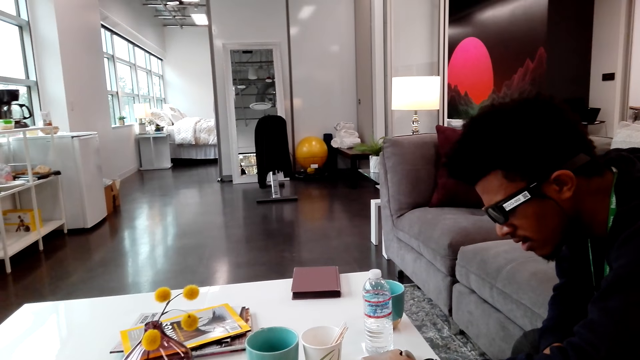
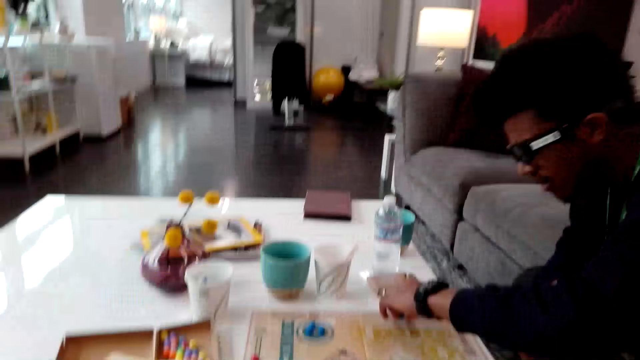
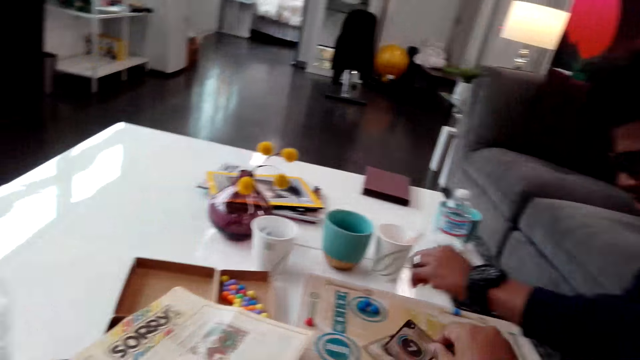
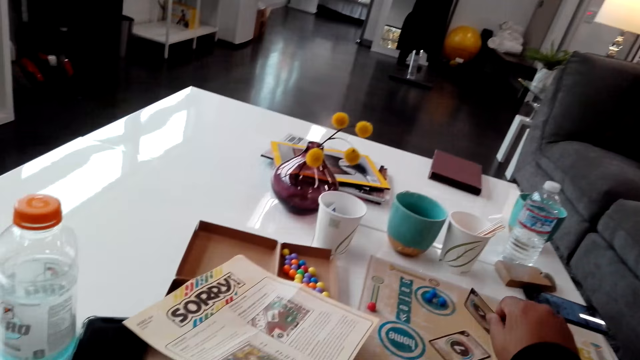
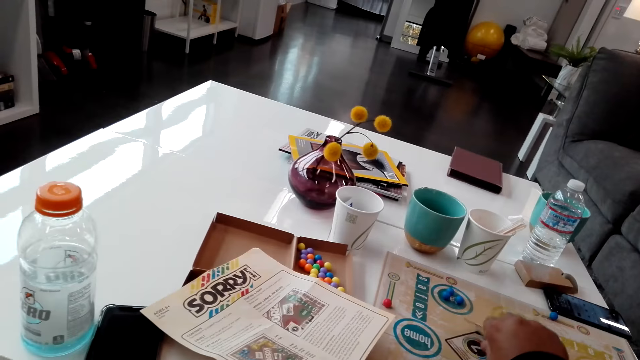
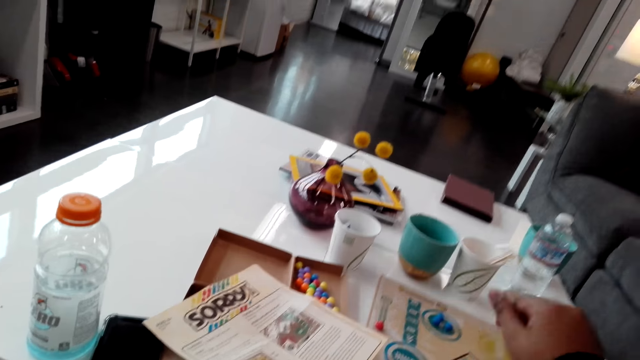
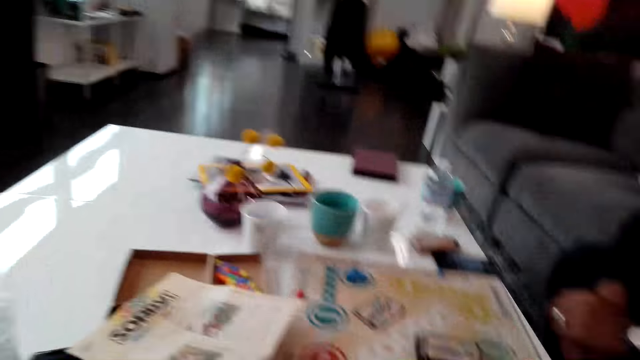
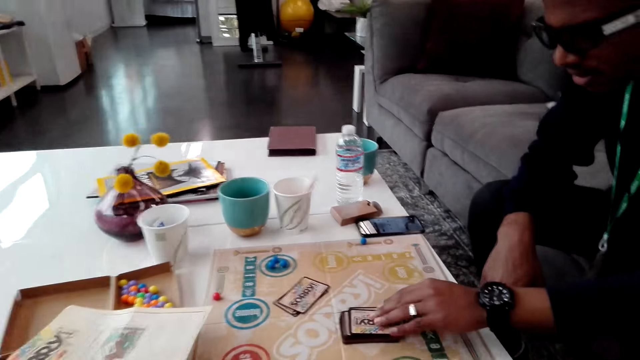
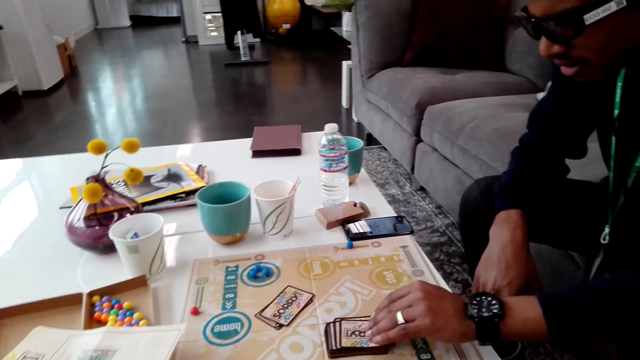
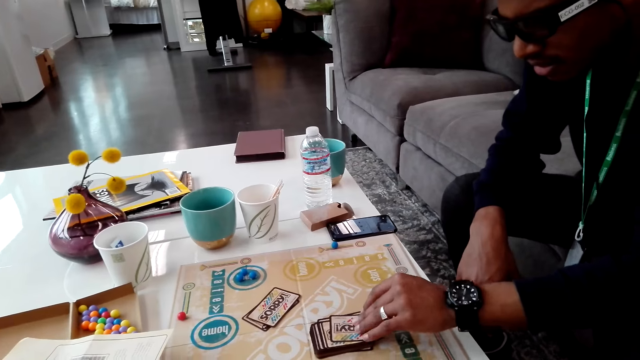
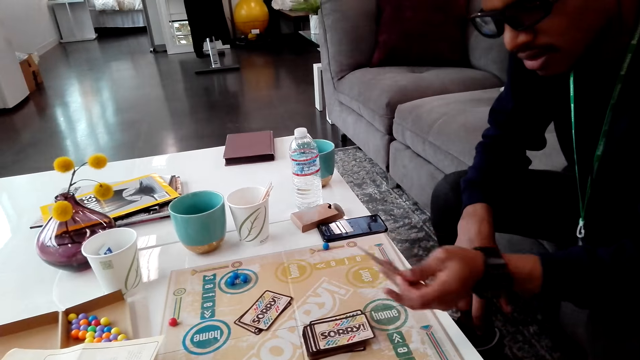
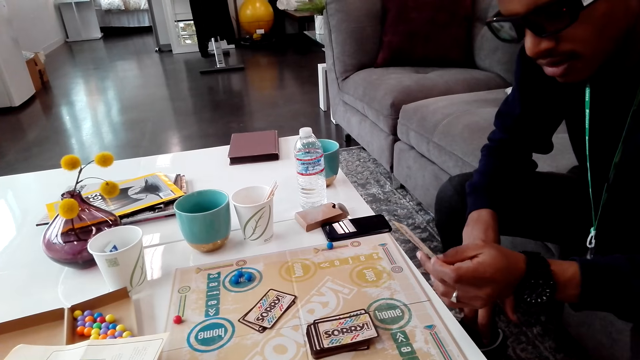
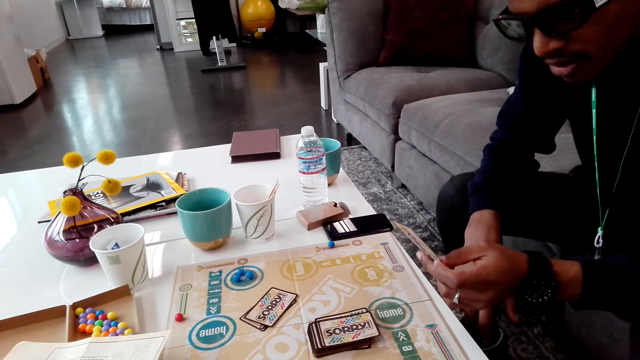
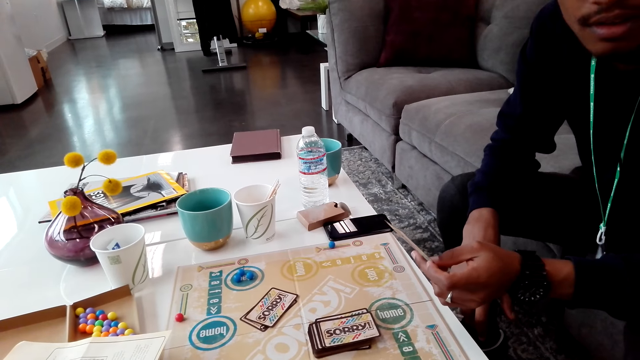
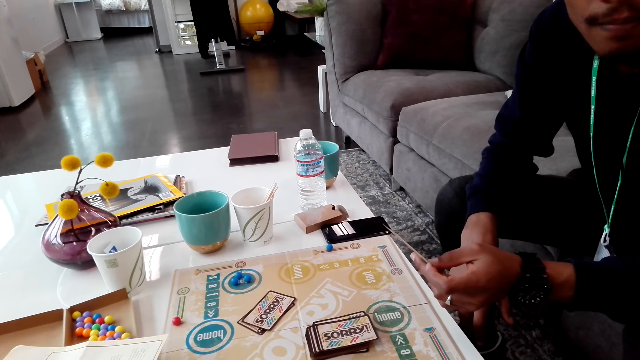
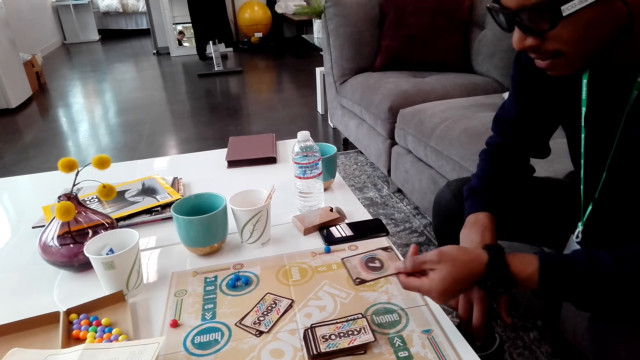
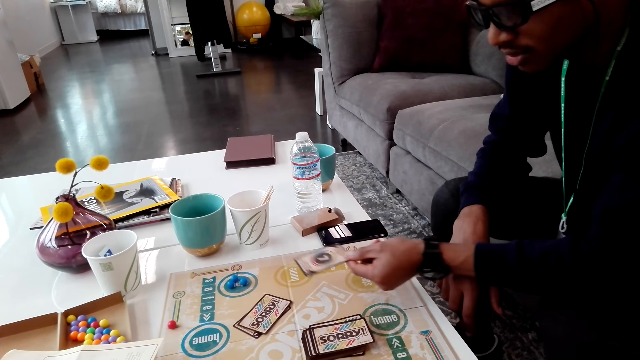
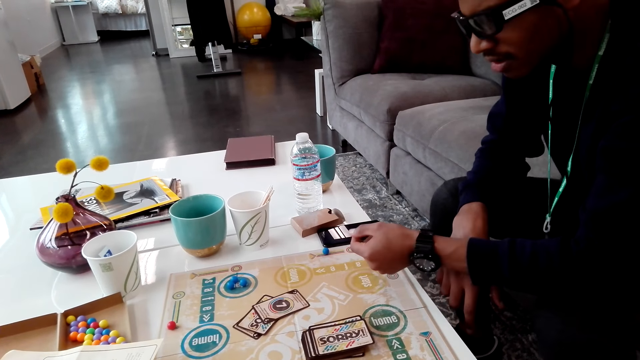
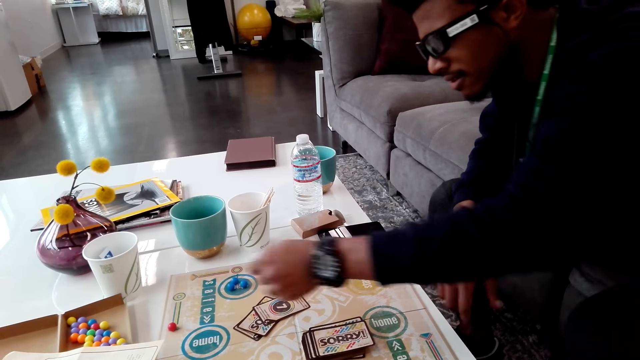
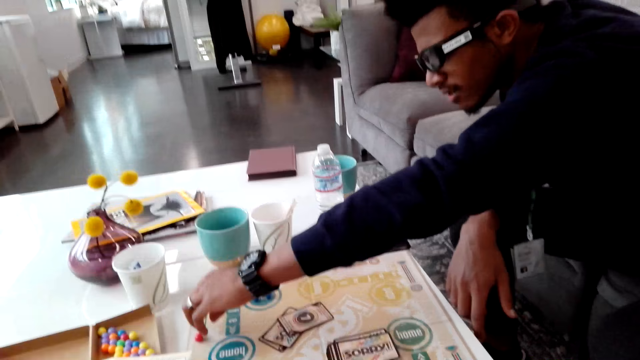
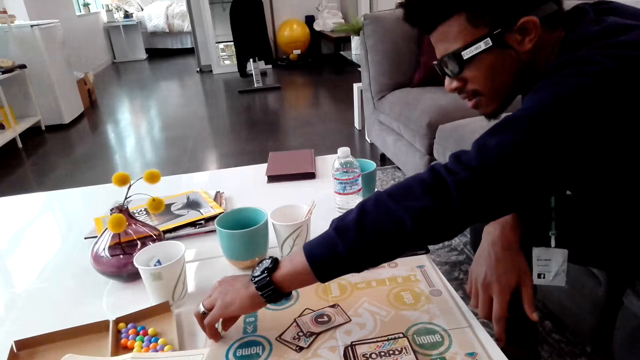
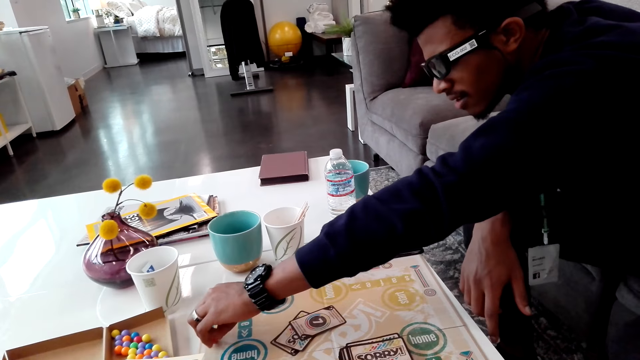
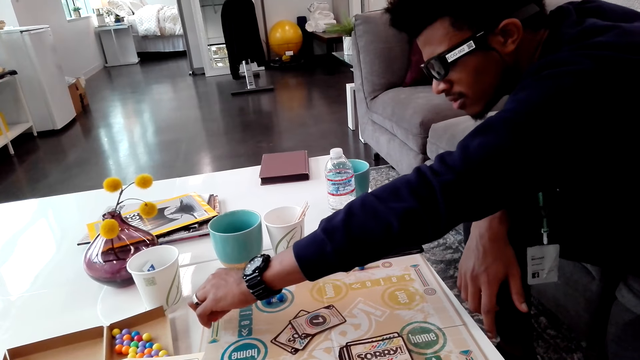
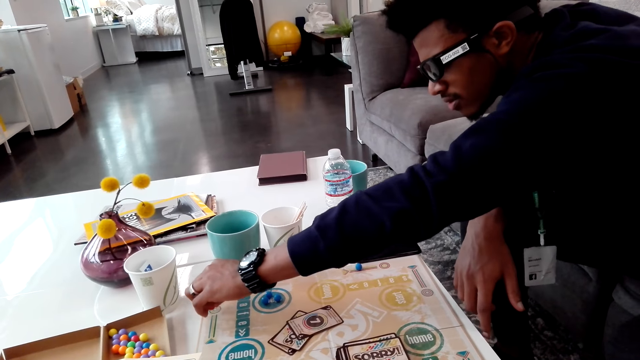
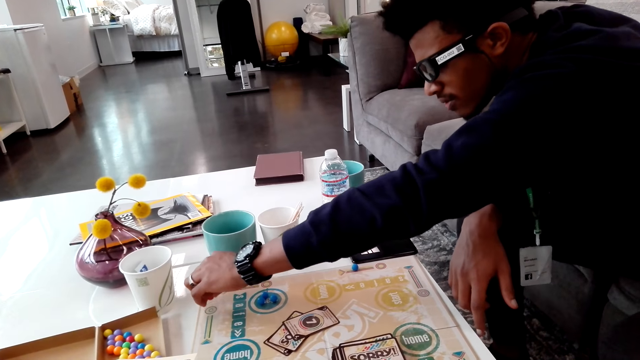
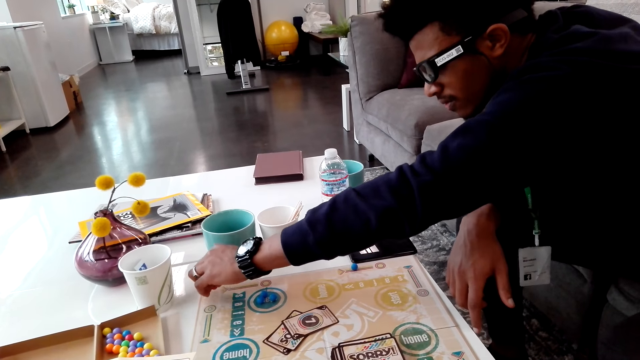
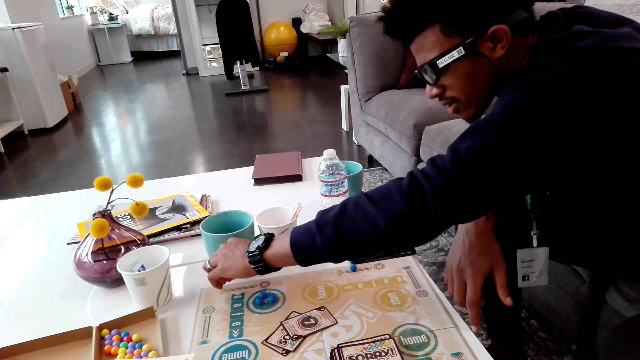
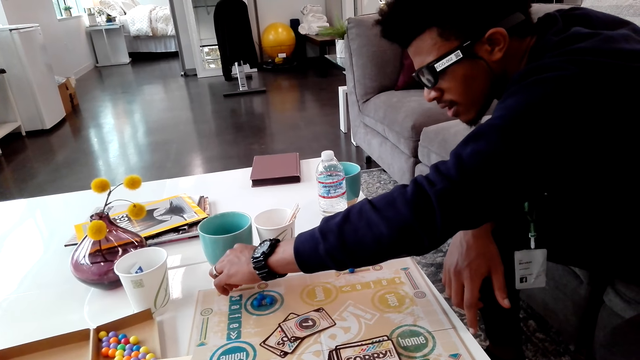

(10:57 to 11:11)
The camera wearer puts a card down. A man picks cards and drops a card. The man plays Ludo. The man moves a hand on a board.

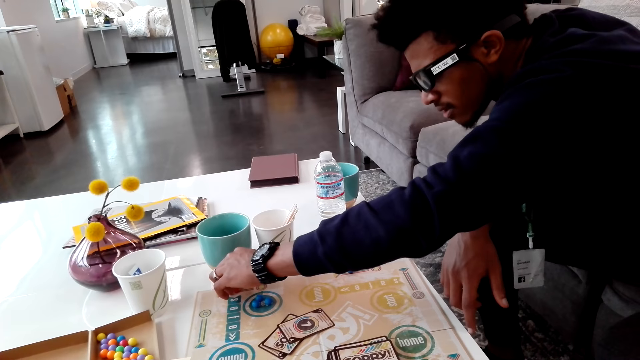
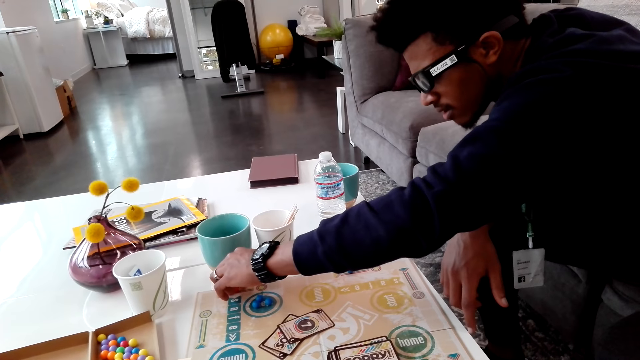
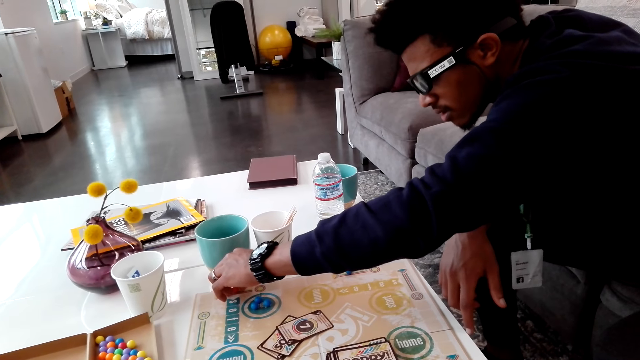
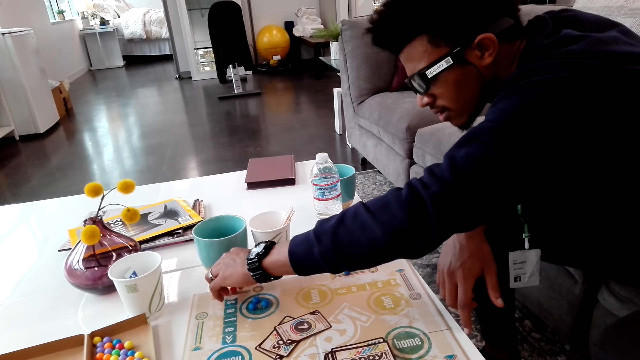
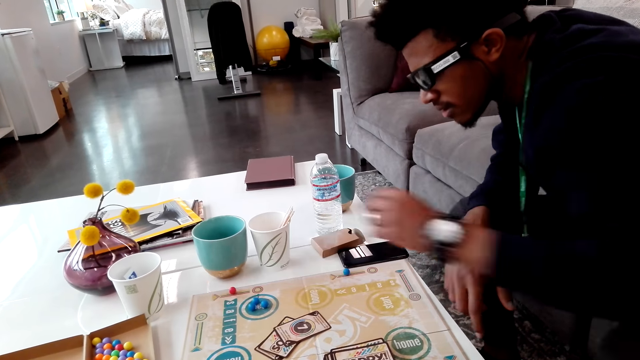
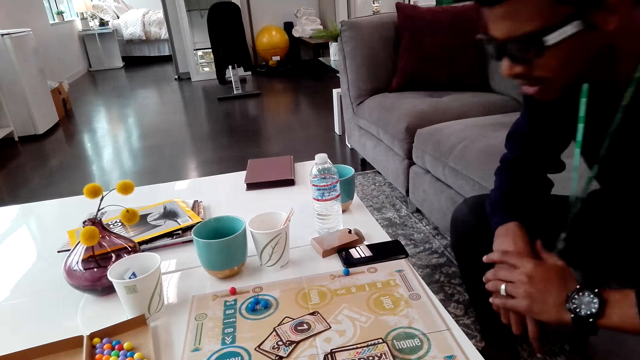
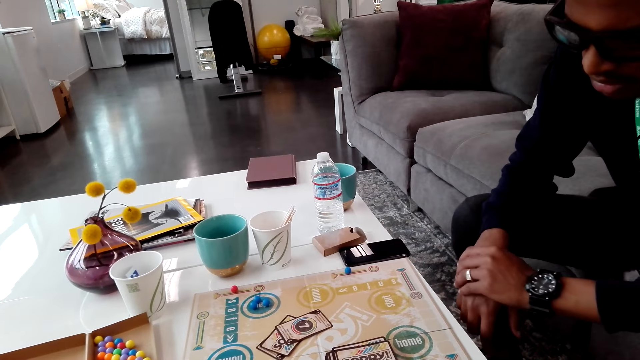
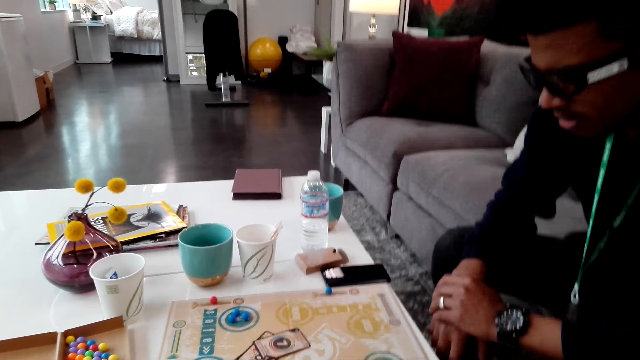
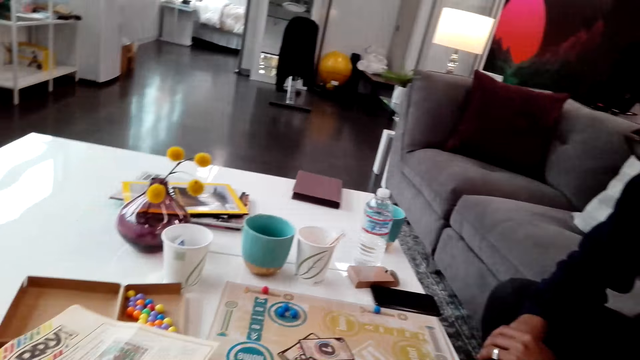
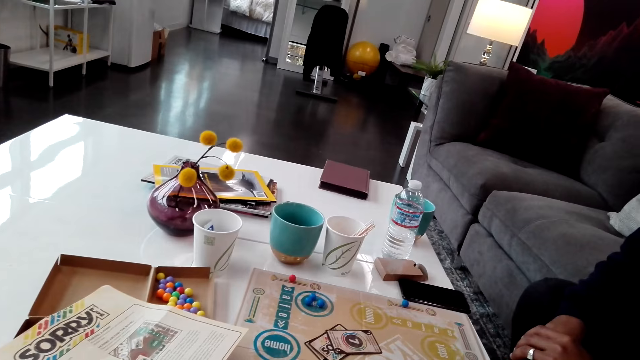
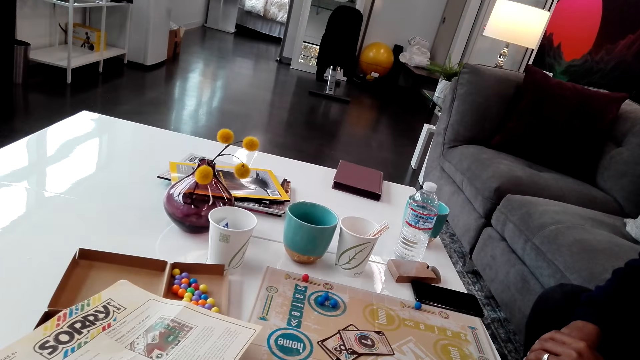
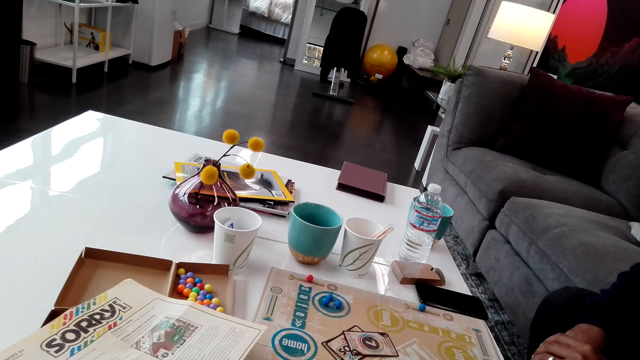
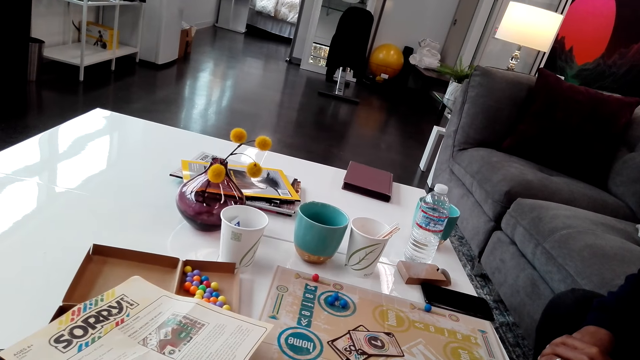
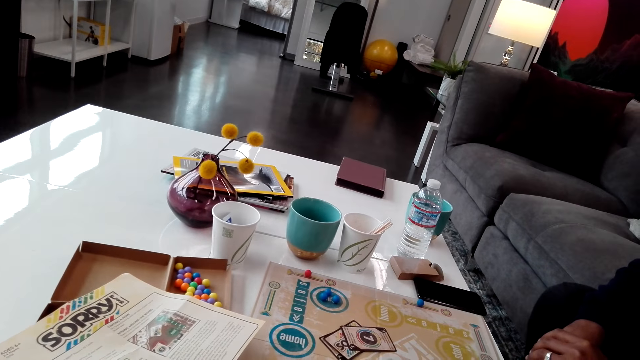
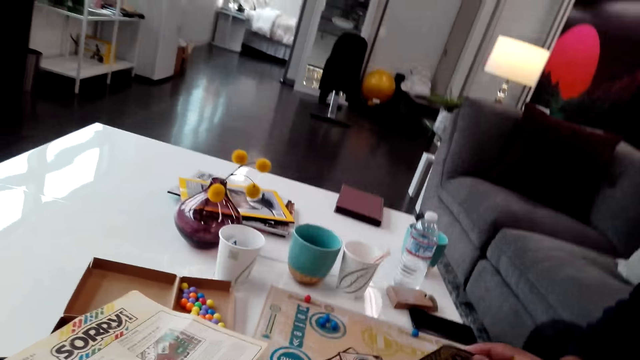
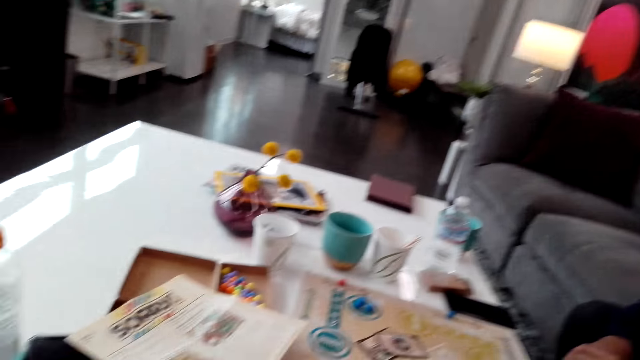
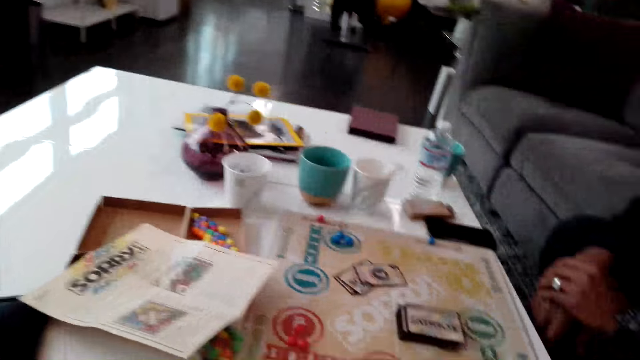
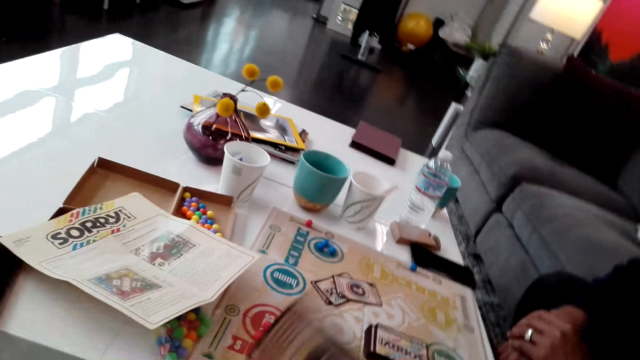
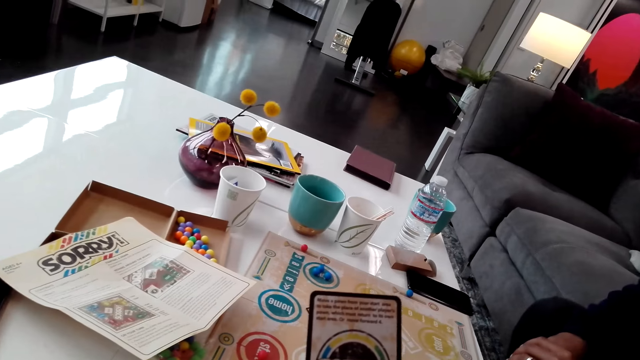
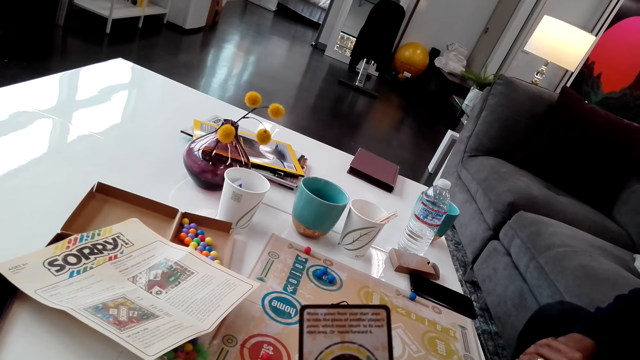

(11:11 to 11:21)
A man lifts a card. The camera wearer lifts a card.
